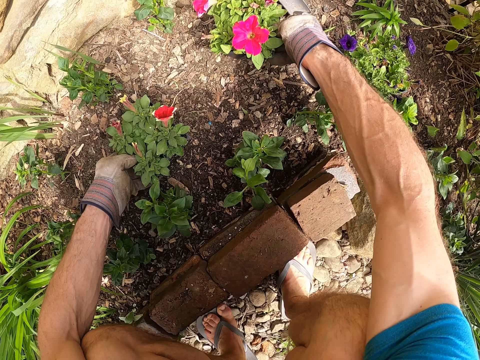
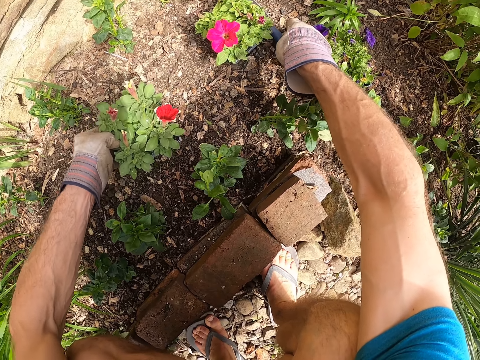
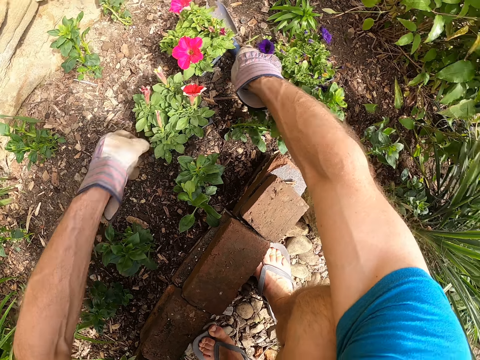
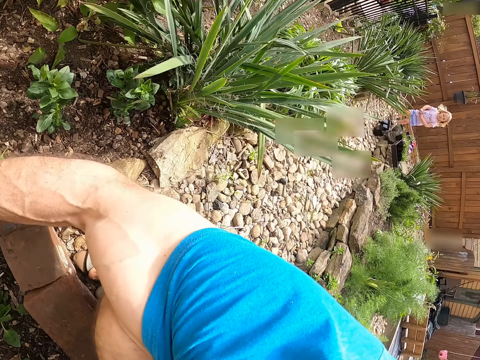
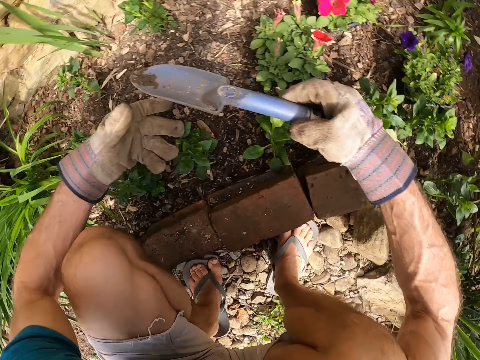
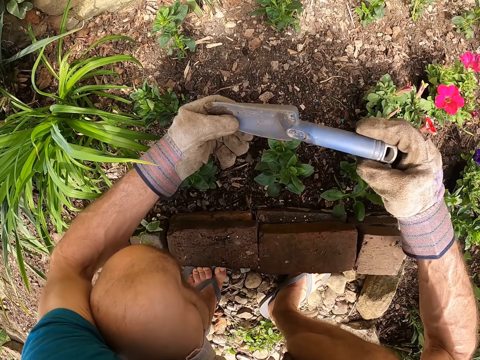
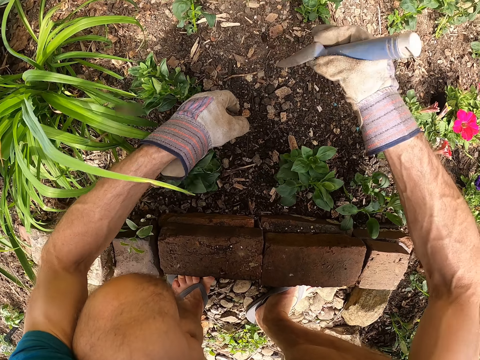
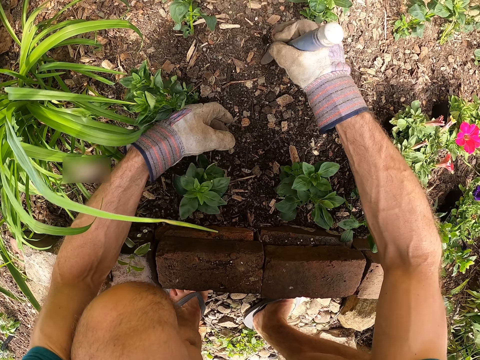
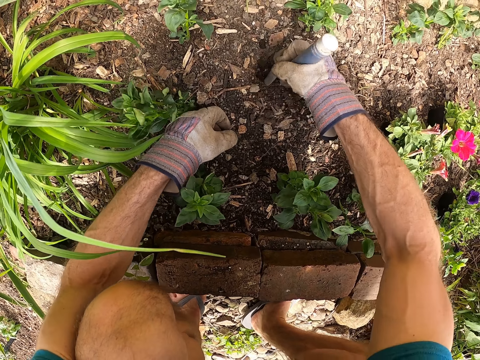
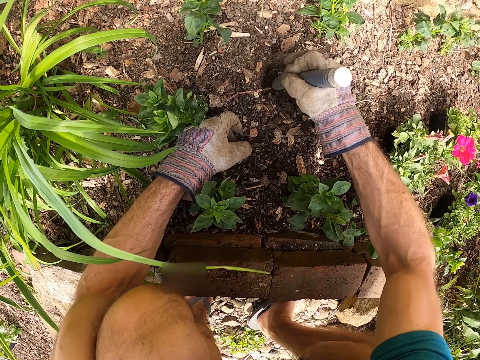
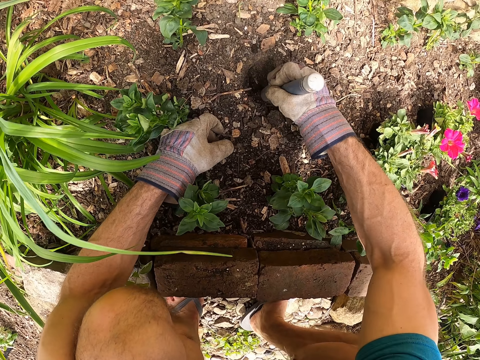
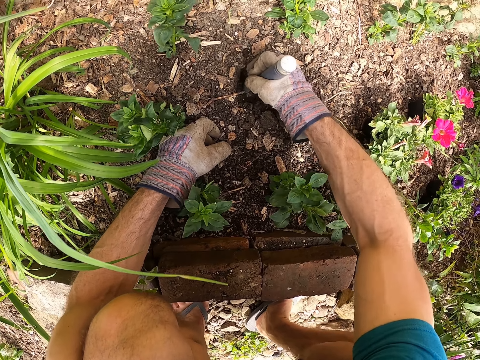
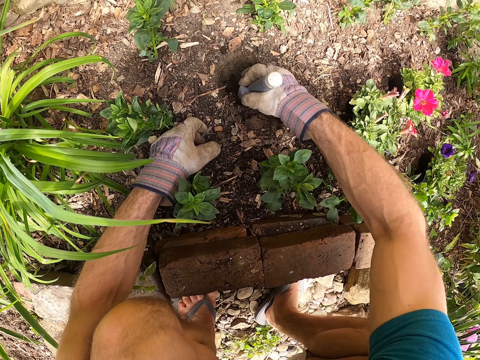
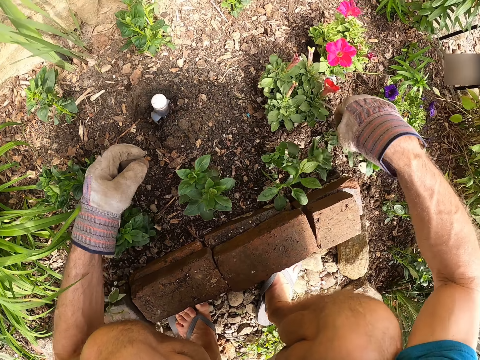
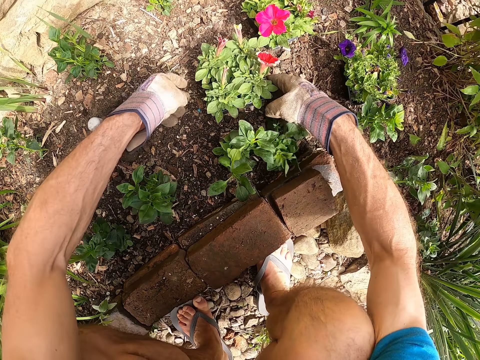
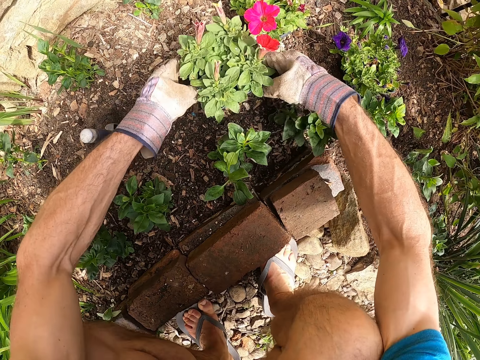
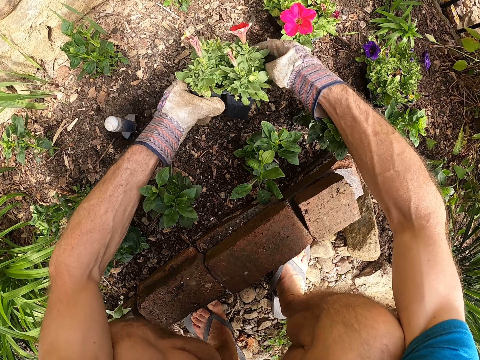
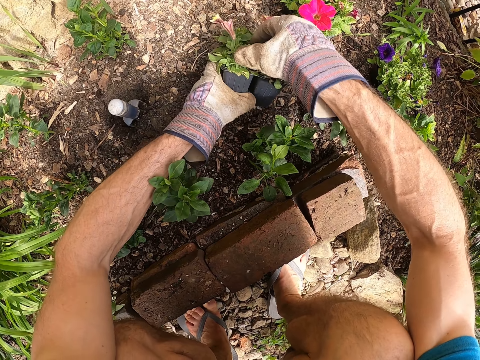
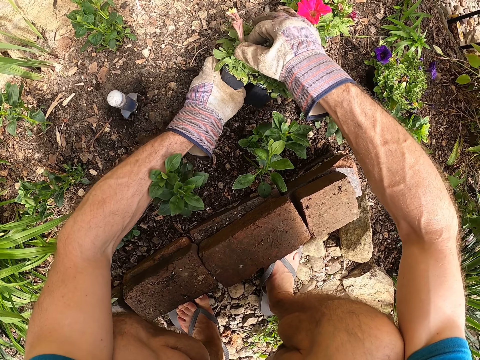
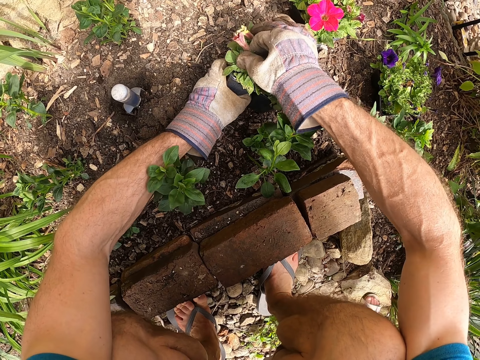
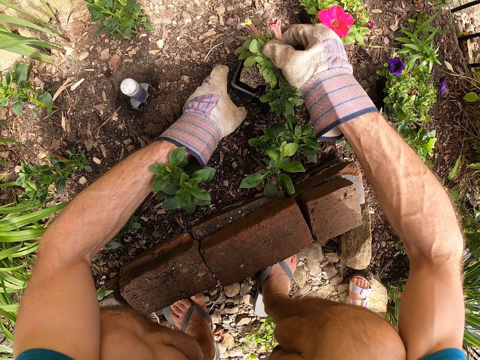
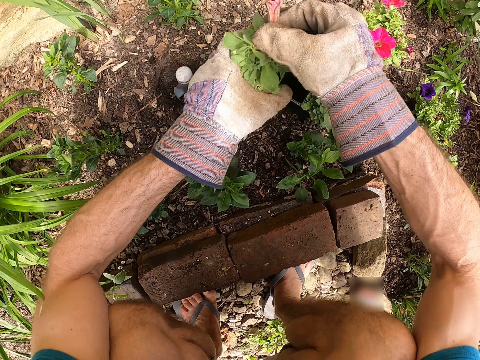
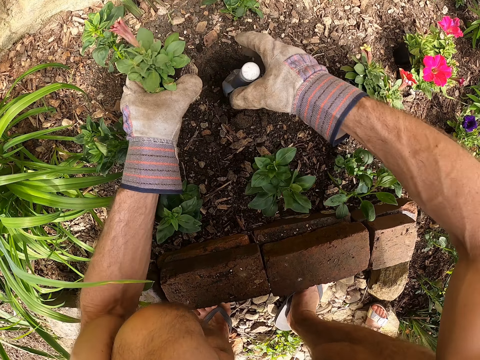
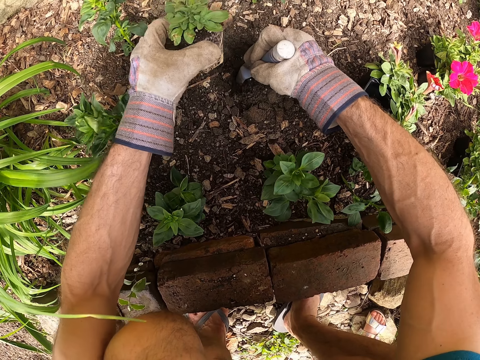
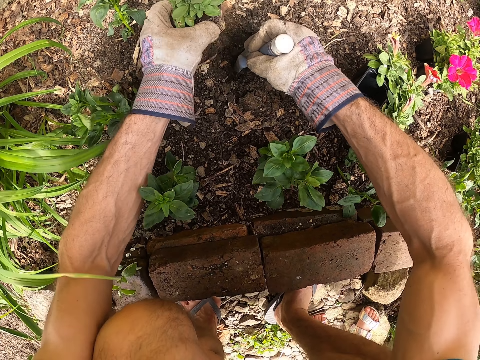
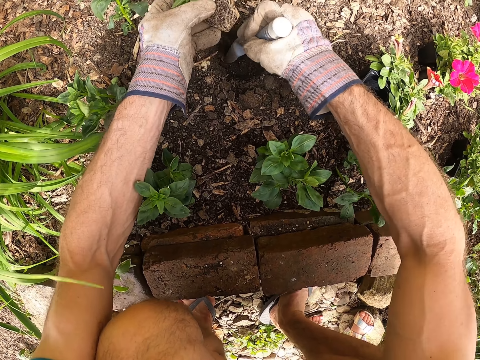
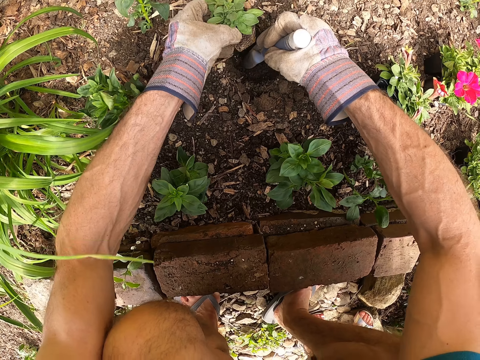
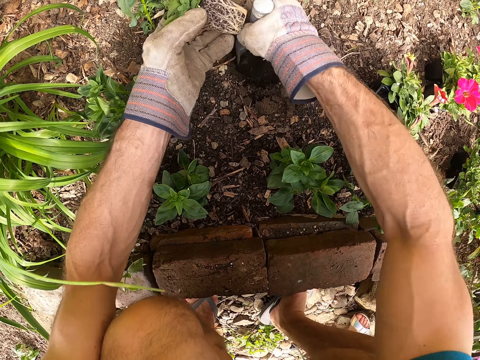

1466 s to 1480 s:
The camera wearer adjusts the second flower pot with his right hand. He puts the flower on the ground. He picks up the flower from the ground. He adjusts the third flower pot on the ground with his left hand. He picks up the garden trowel or hand shovel on the ground with his right hand. He puts the flower on the ground. He adjusts the garden trowel with his hands. He digs the soil with the garden trowel in his left hand. He sticks the hand shovel on the ground. He removes his right hand from the garden trowel. He lifts the flower from the ground. He carries the flower pot with his hands. He holds the flower pot with his left hand. He removes a seedling from the flower pot with his right hand. A baby walks around the backyard. The camera wearer passes the seedling to his left hand. He plants the seedling in the soil with his left hand and the garden trowel in his right hand. He digs a hole on the ground with the hand shovel.

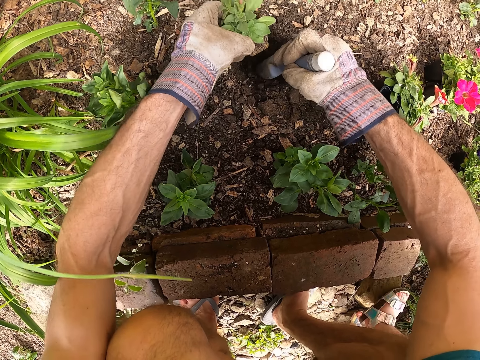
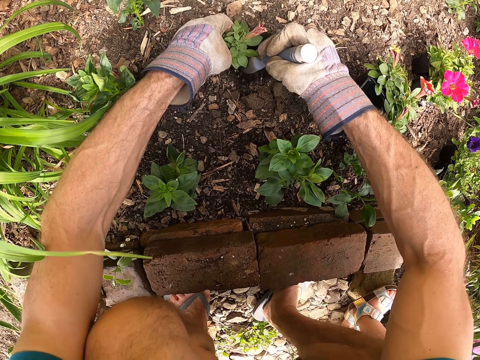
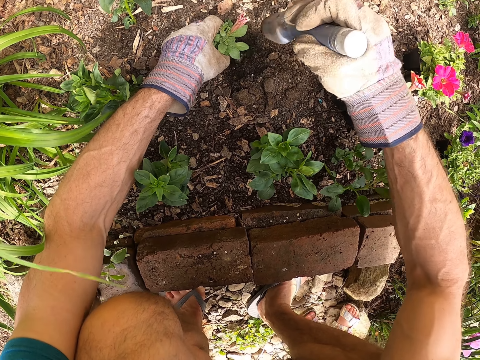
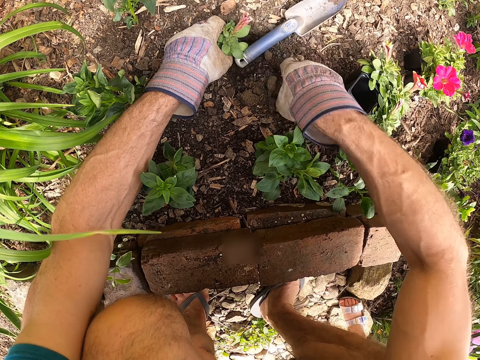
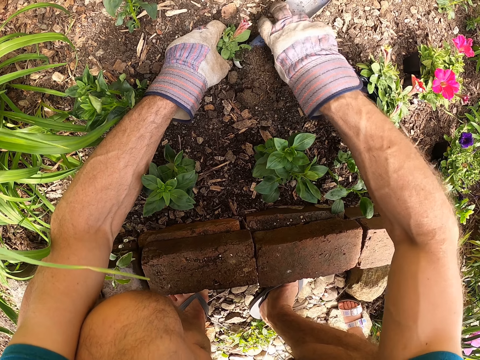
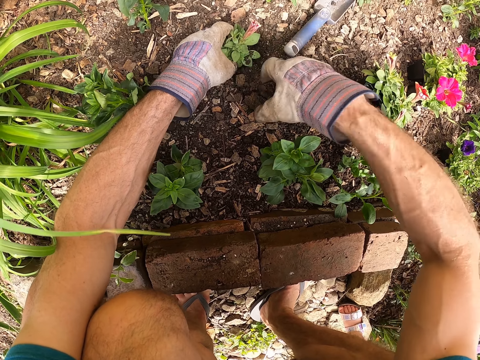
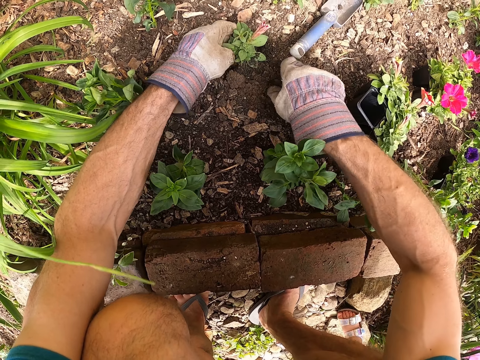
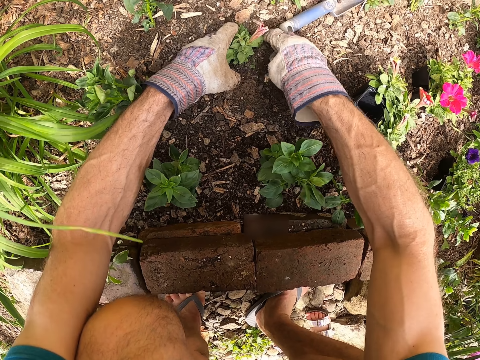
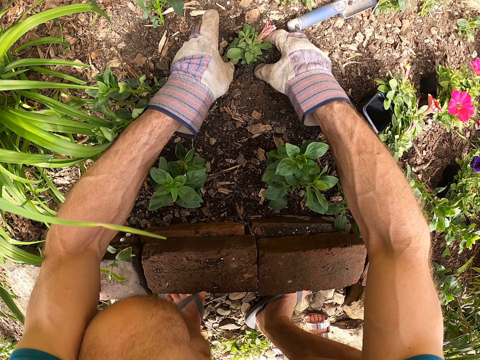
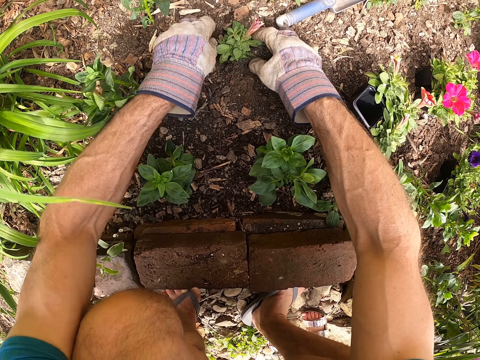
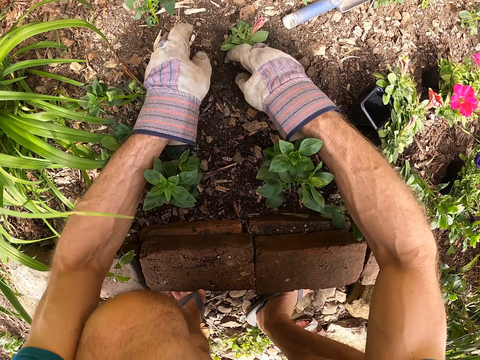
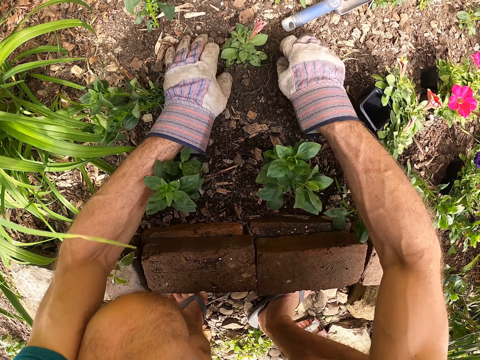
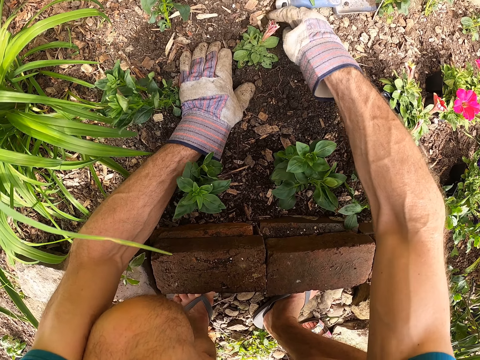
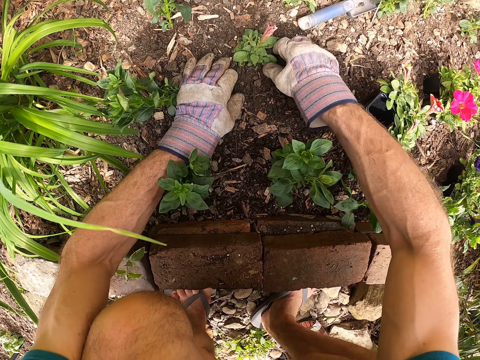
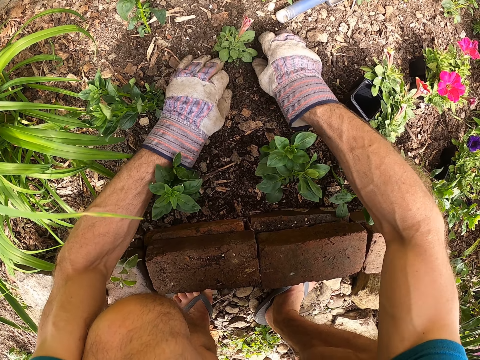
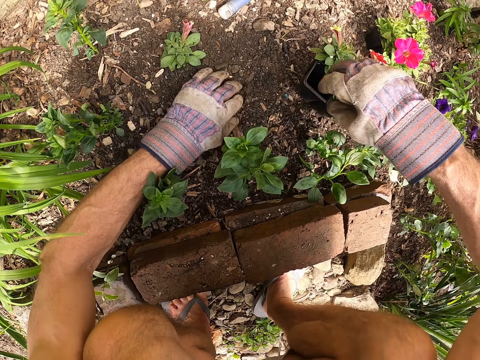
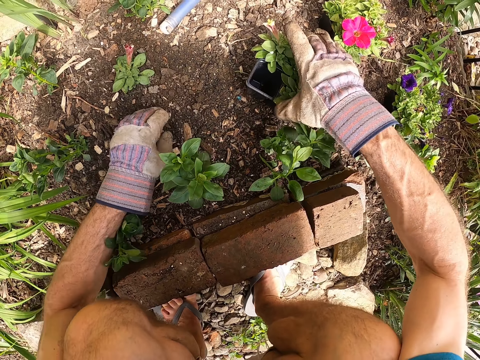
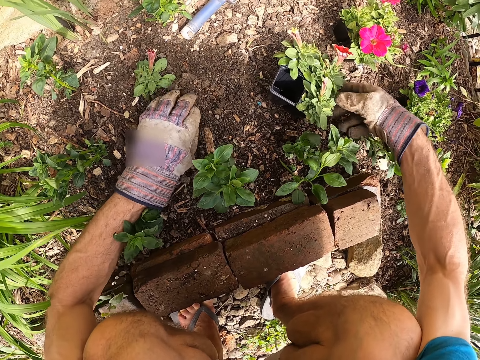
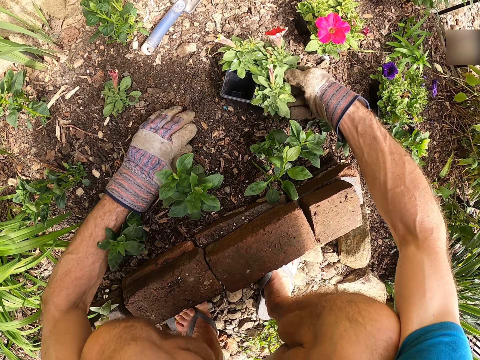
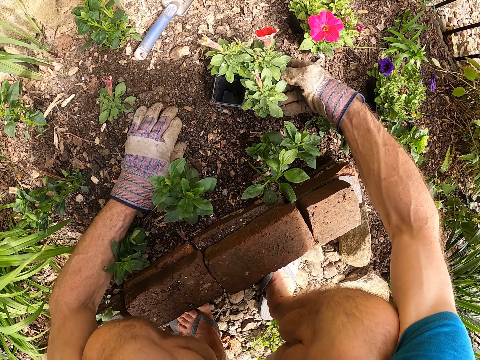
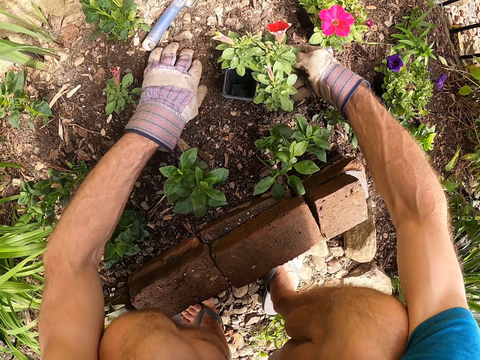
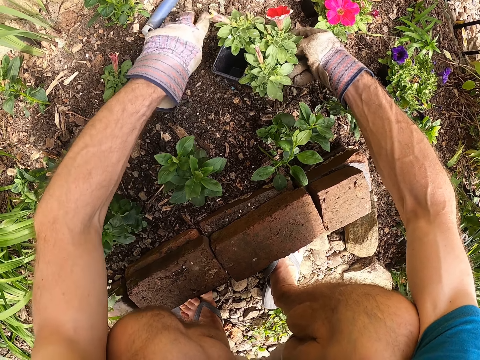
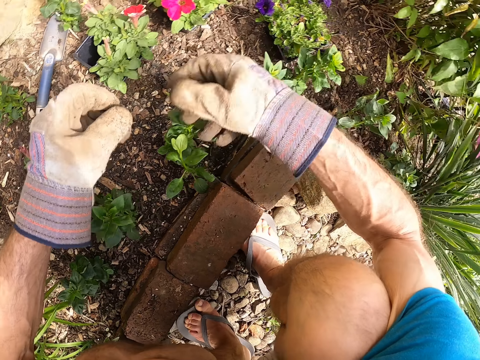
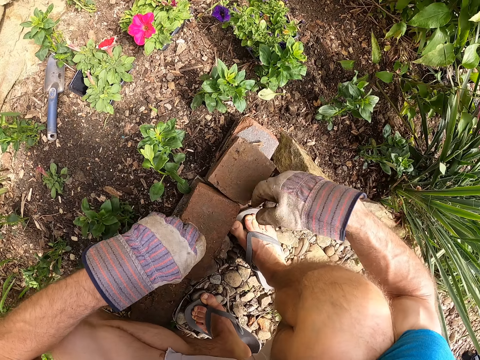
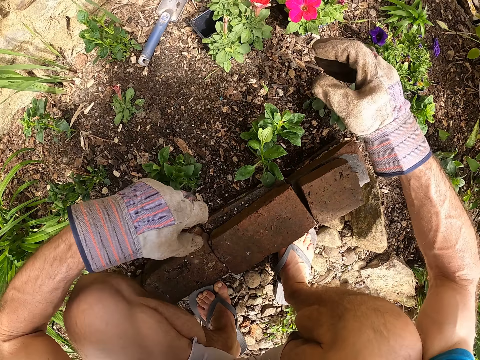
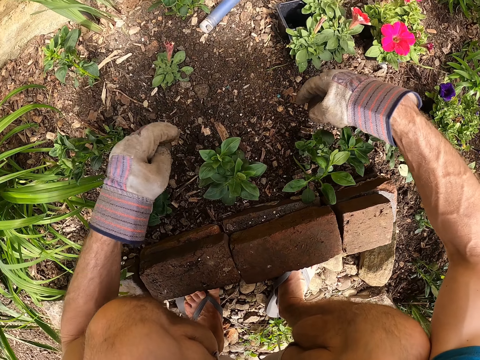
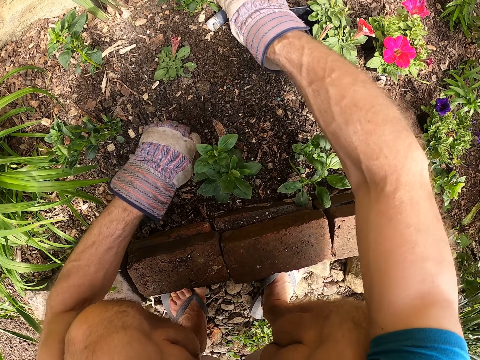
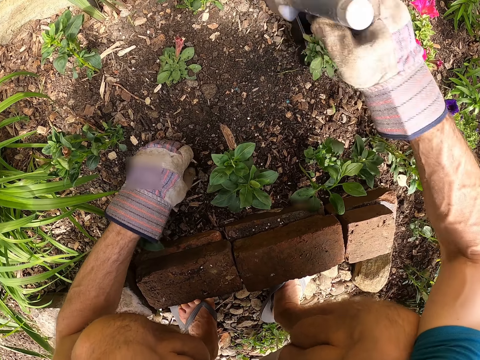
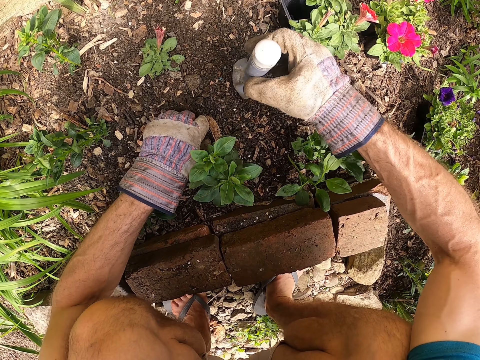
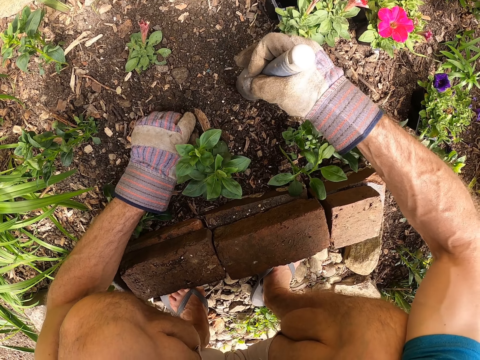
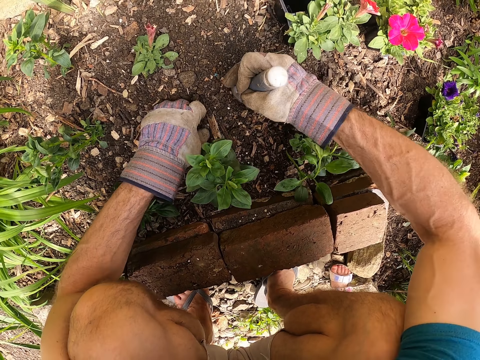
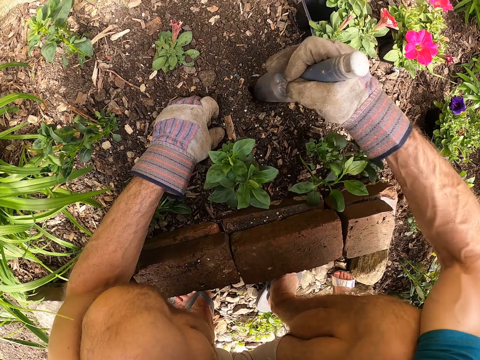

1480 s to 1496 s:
The camera wearer puts the flower in the hole on the ground. He puts the garden trowel or hand shovel on the ground with his right hand. He plants the seedling in the soil with his hands. He moves soil with his hand. He adjusts the garden trowel on the ground with his right hand. He plants the seedling in the soil with his hands. He levels the soil with his hands. He moves the flowers on the ground. He adjusts the flower pot with his right hand. He picks up a stone and puts the stone on the ground. He picks up the garden trowel on the ground with his right hand. He sticks the hand shovel on the ground.
